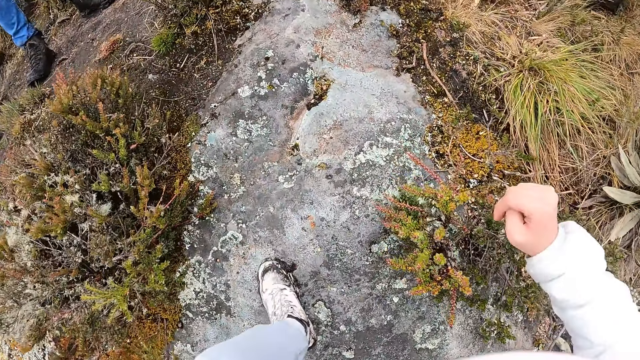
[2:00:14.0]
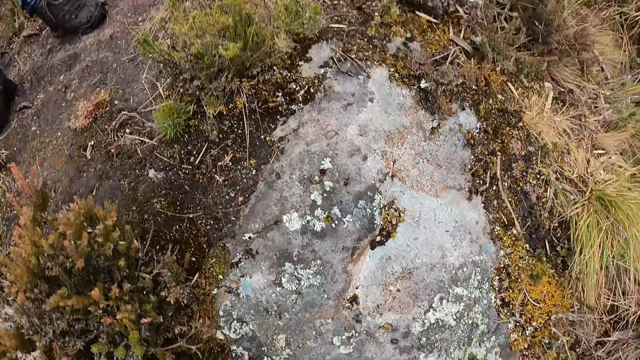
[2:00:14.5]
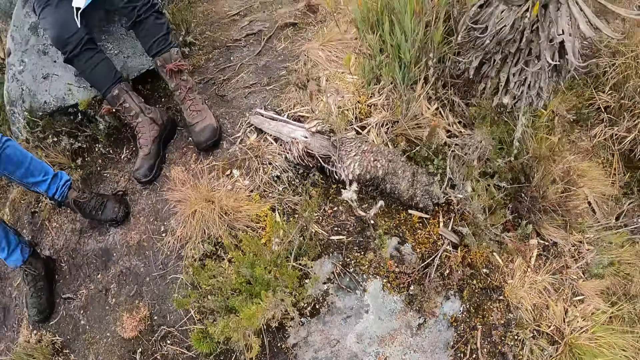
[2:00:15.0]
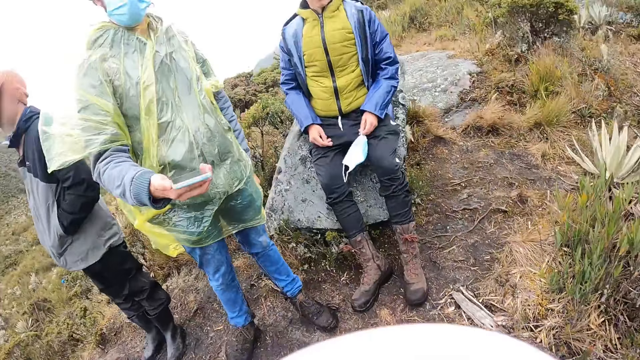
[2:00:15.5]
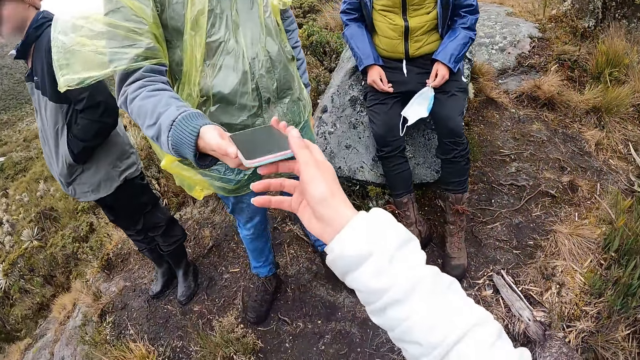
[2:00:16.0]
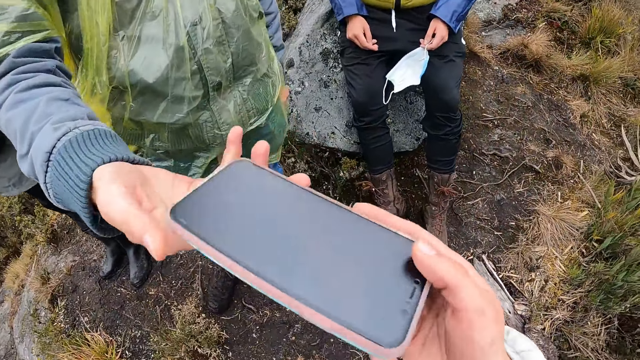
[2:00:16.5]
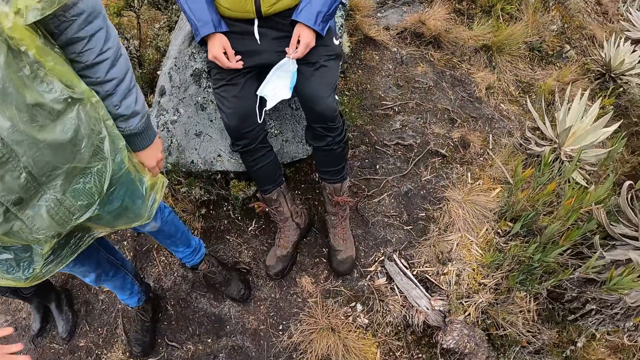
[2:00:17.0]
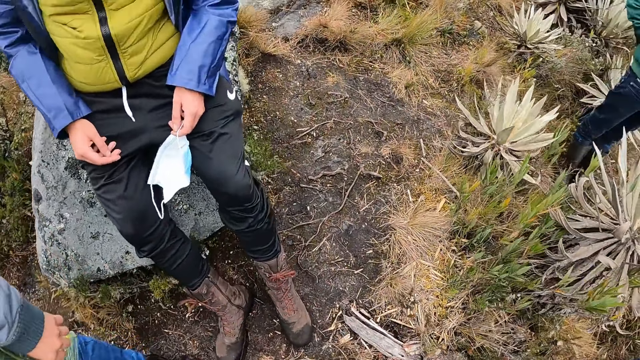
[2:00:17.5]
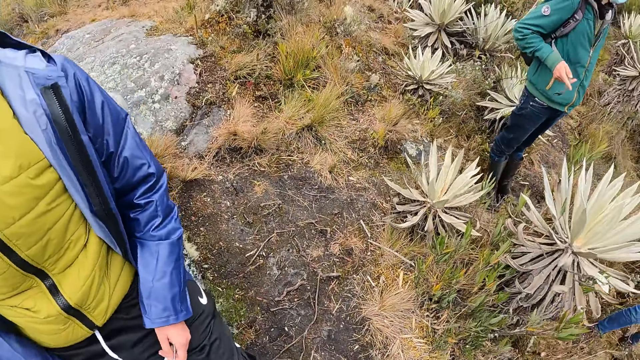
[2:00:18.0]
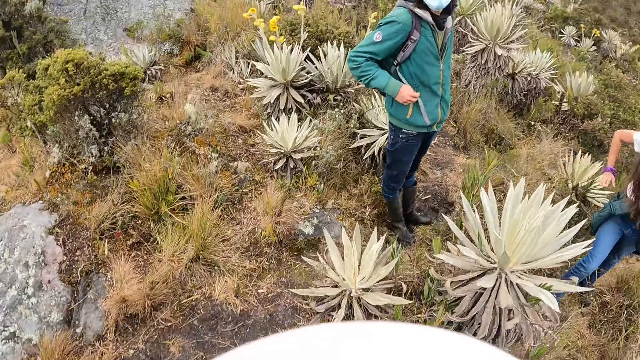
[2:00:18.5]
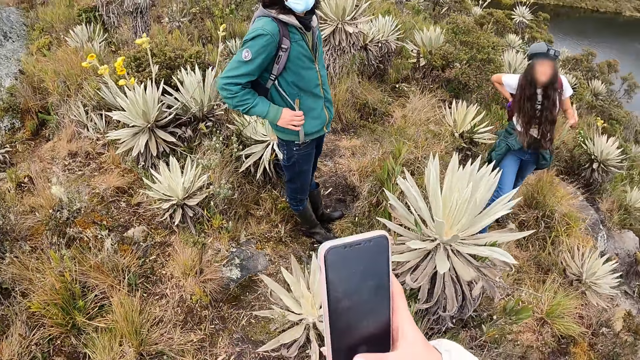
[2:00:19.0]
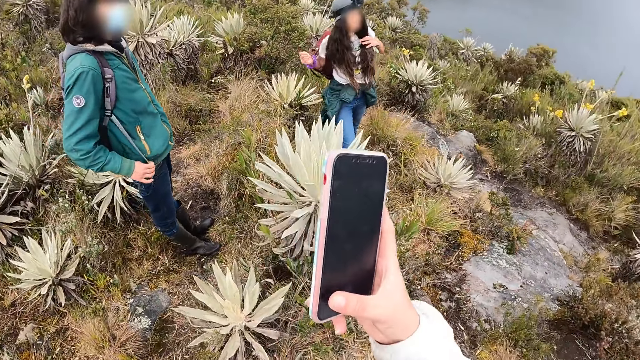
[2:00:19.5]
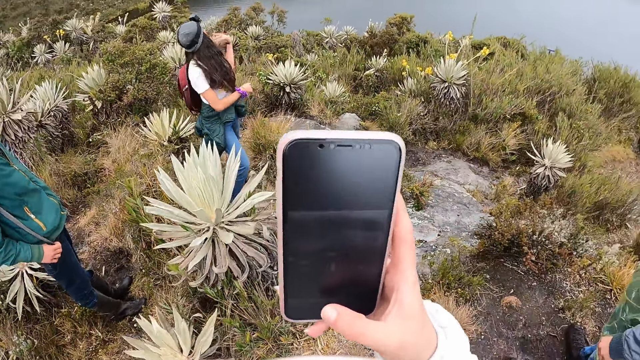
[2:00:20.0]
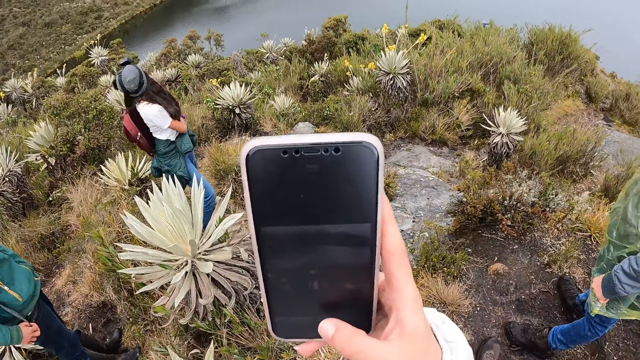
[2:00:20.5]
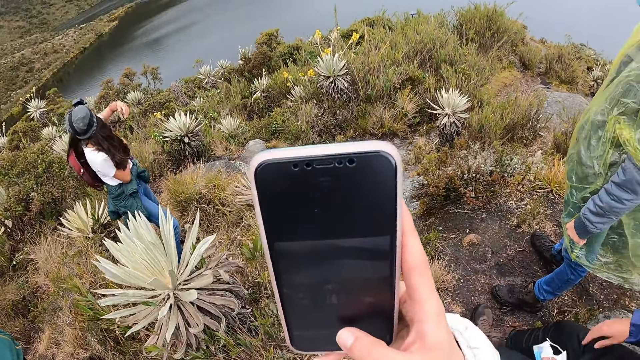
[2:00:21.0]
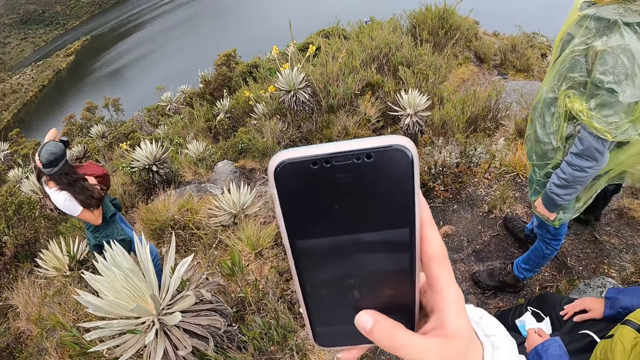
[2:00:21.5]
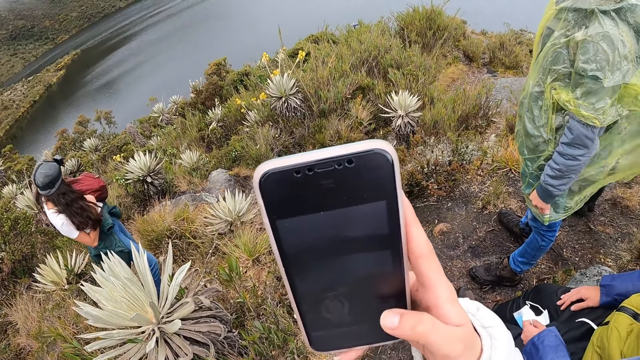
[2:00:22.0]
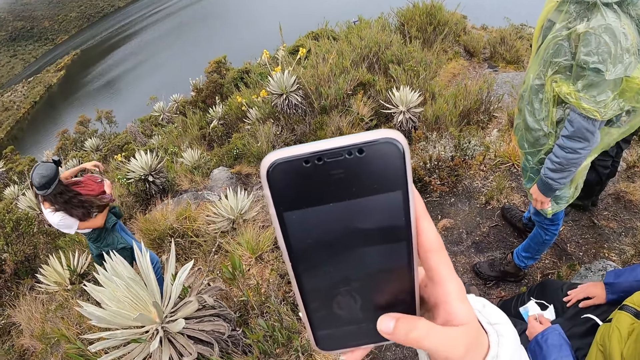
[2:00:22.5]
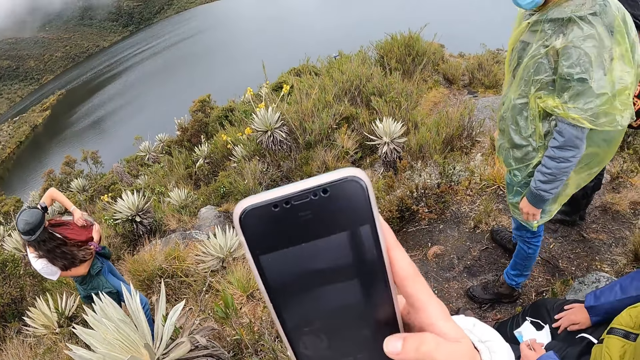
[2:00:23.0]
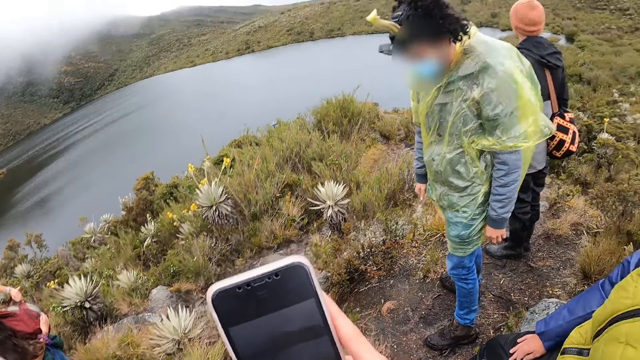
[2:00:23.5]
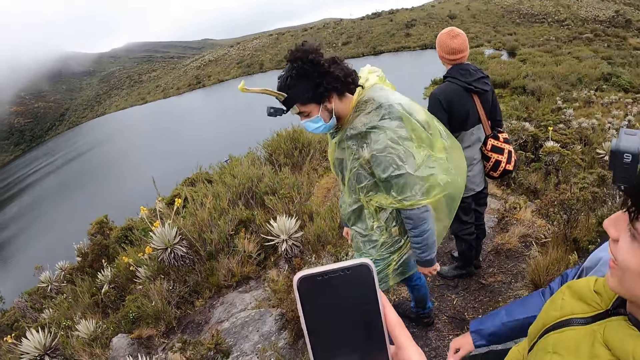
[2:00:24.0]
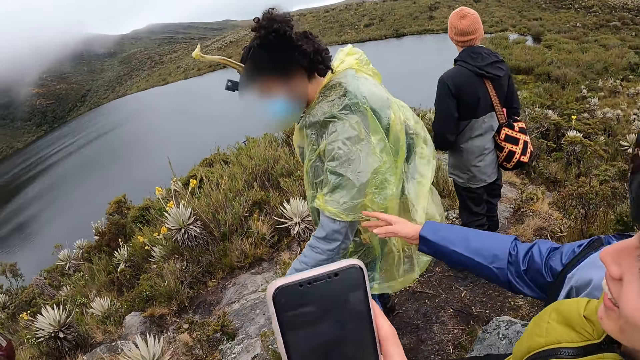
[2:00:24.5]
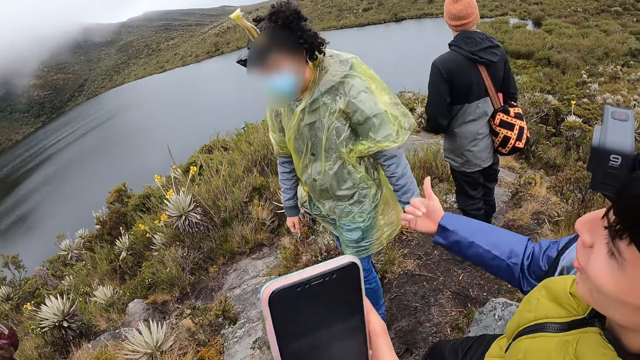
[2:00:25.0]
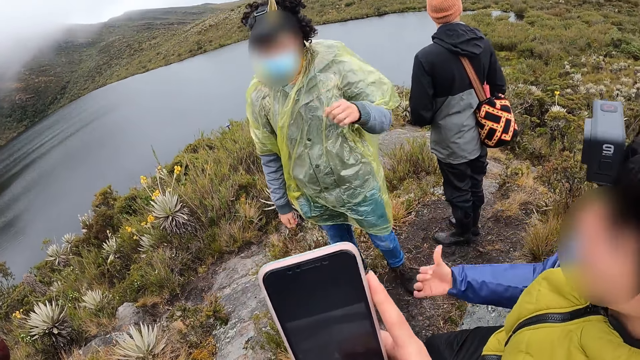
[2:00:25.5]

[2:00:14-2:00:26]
The camera wearer climbs the mountain. She collects the phone from a man's right hand with her right hand. She looks around. She operates the phone with her right hand. A person adjusts her hair and zips the bag. Another person moves a hand.

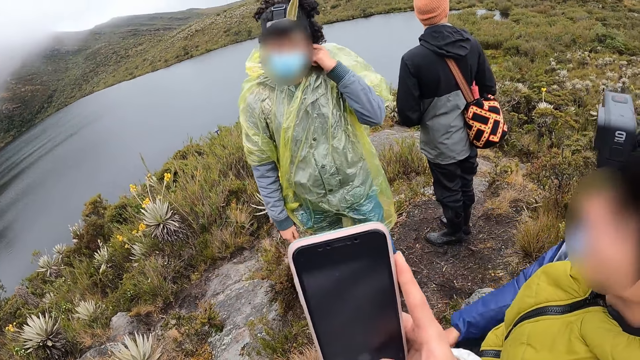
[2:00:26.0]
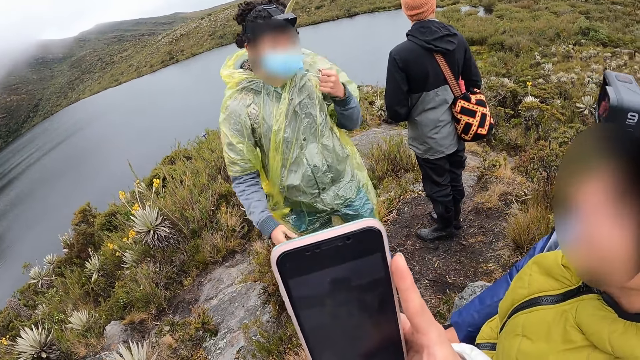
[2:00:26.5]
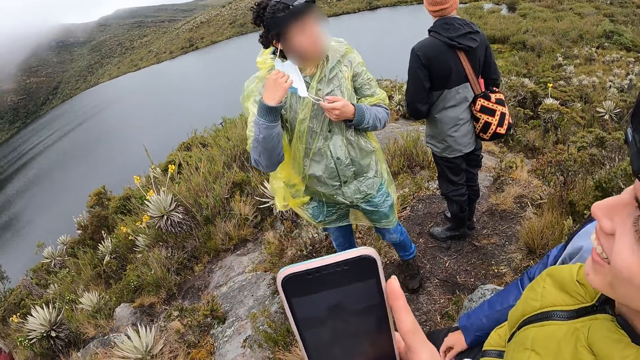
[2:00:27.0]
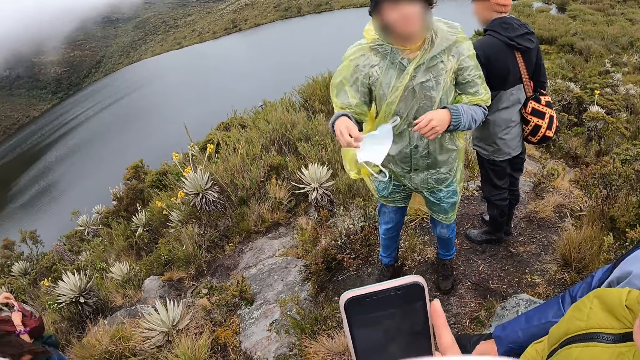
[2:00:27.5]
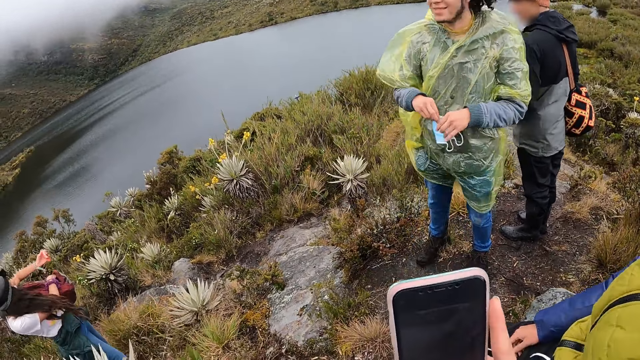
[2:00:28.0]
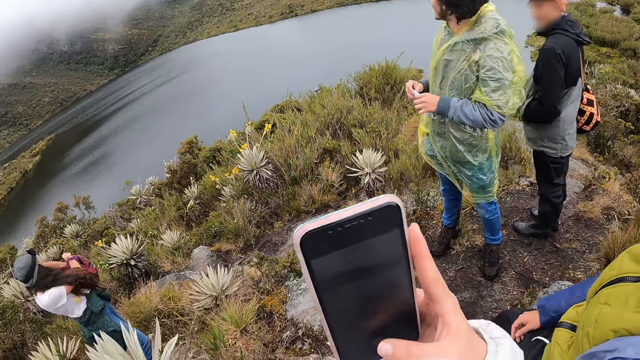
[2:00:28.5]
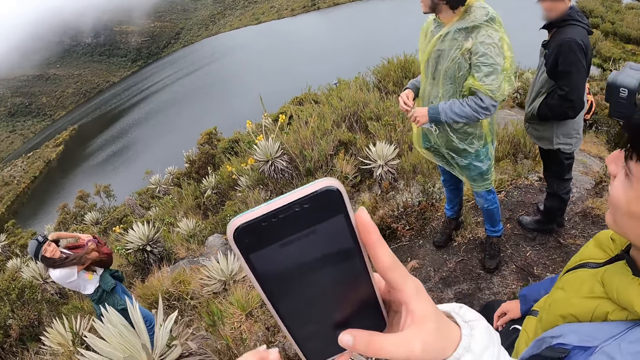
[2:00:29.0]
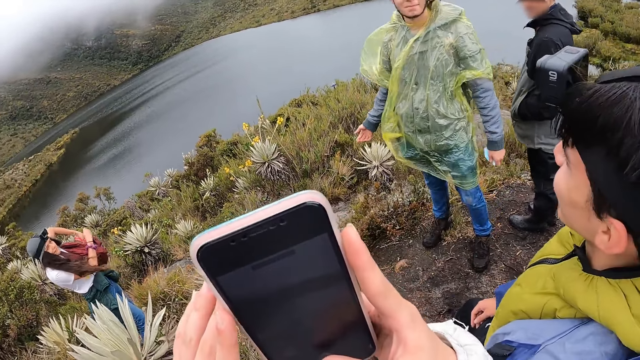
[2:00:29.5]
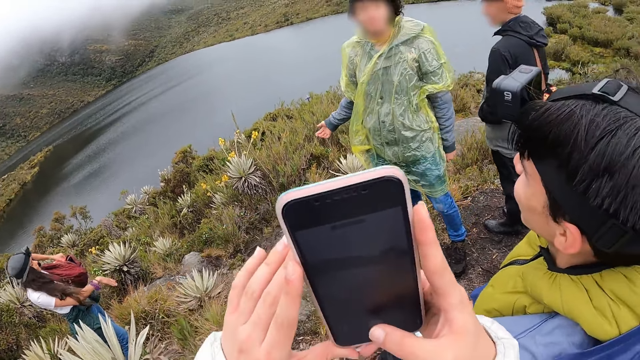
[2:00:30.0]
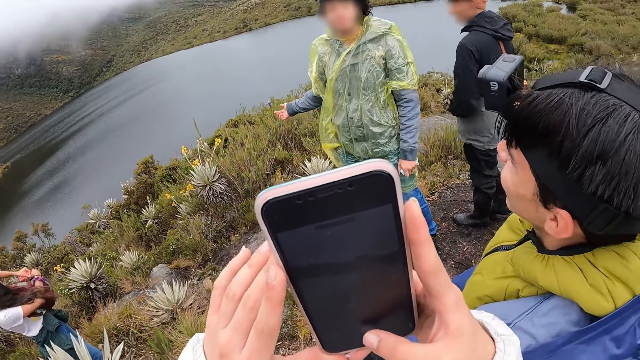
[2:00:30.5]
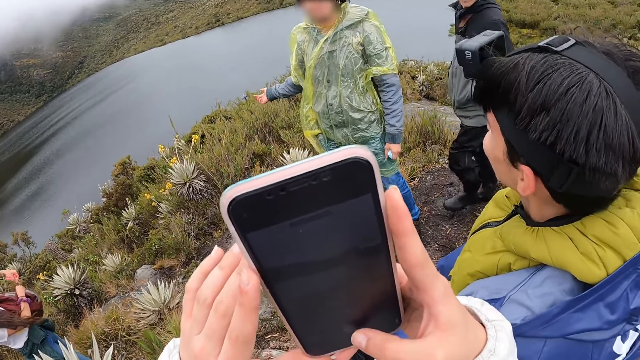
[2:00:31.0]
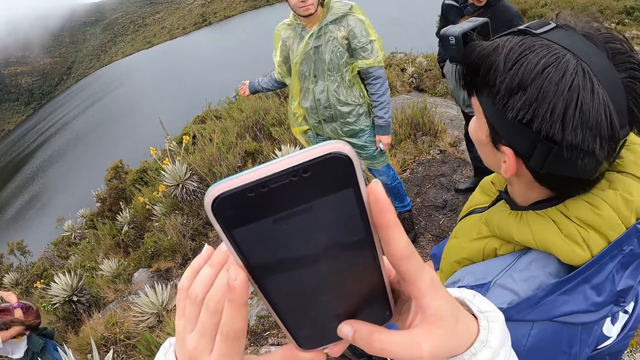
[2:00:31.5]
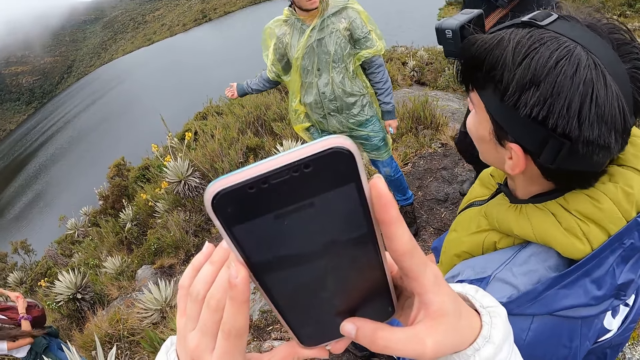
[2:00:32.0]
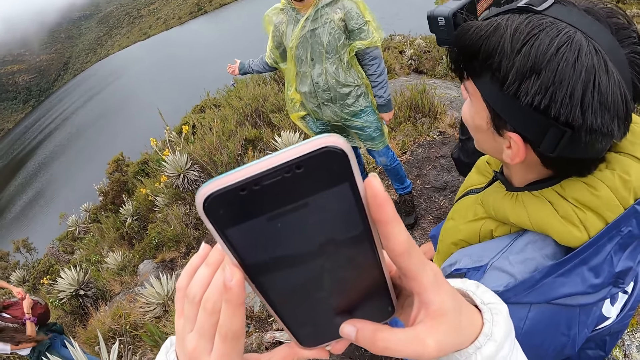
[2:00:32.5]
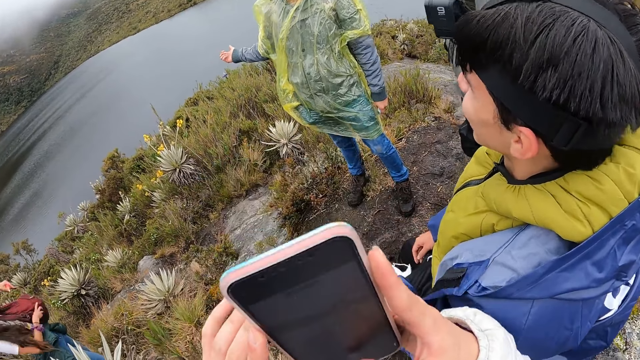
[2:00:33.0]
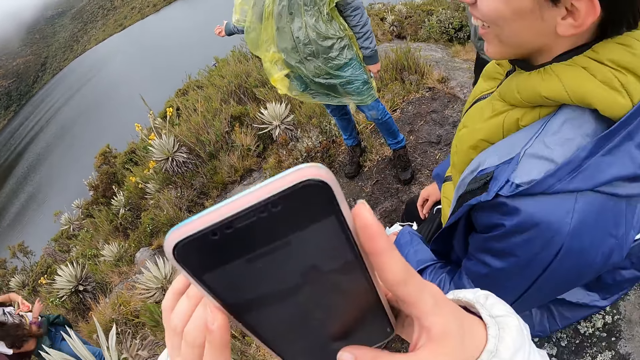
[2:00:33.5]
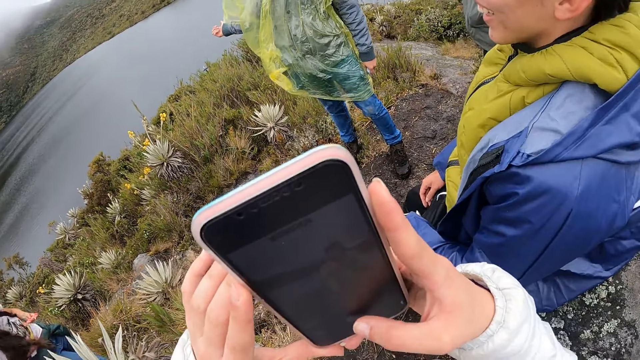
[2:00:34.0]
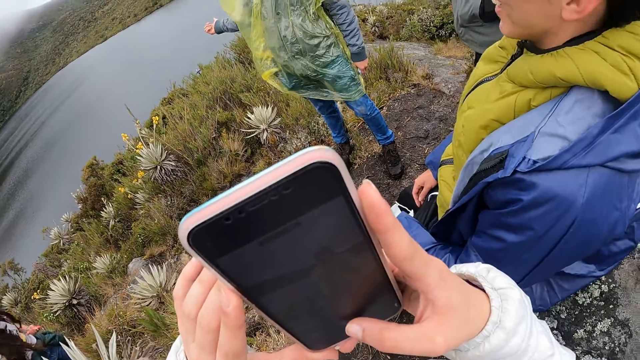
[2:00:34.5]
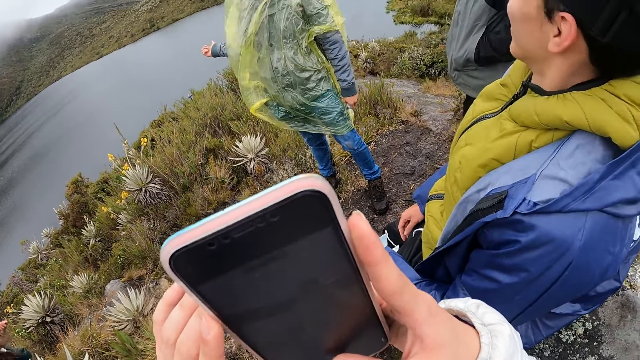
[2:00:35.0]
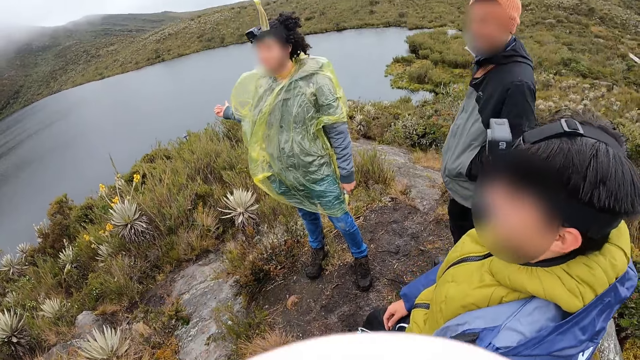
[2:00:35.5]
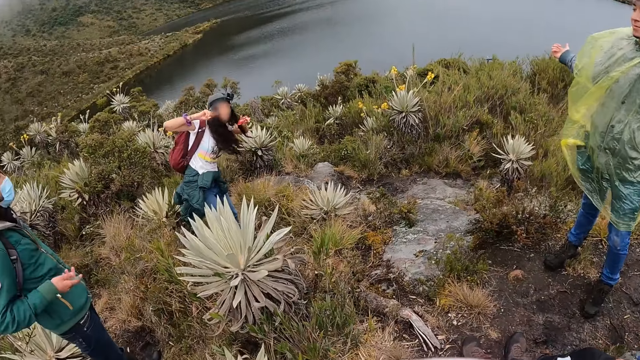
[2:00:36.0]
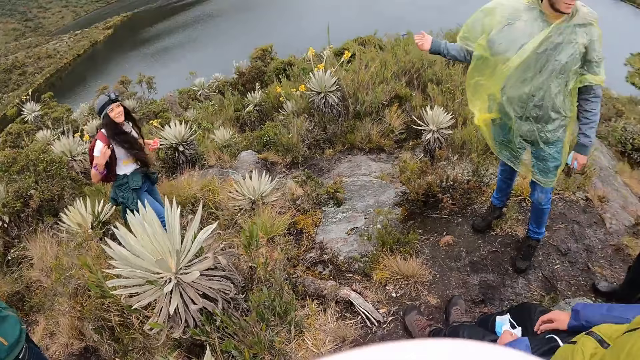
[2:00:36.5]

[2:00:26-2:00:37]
The camera wearer takes a picture of a man. The man removes a facemask from his face with his left hand. The man removes the facemask from his face with both hands. The man removes the facemask from his face with his right hand. The man holds the facemask with both hands. The camera wearer holds the phone with both hands. The man points around the mountain. The camera wearer looks around.
